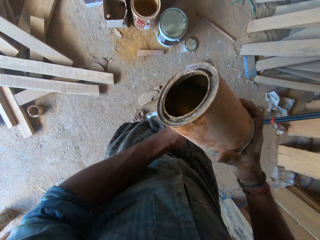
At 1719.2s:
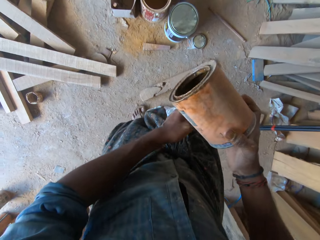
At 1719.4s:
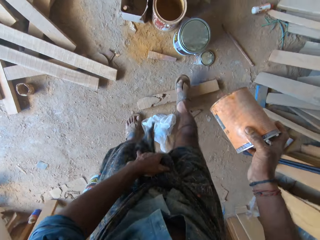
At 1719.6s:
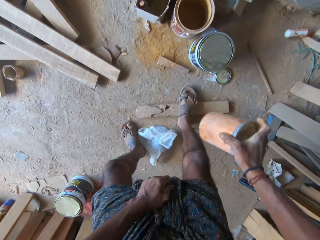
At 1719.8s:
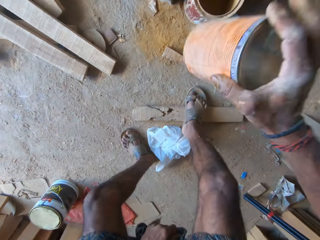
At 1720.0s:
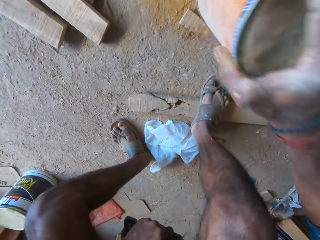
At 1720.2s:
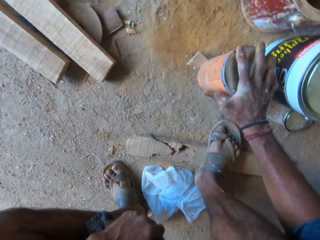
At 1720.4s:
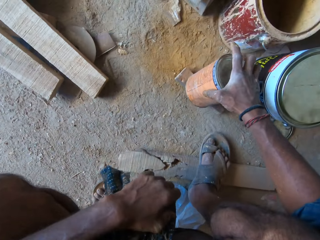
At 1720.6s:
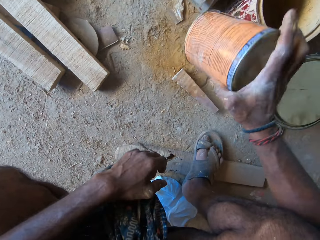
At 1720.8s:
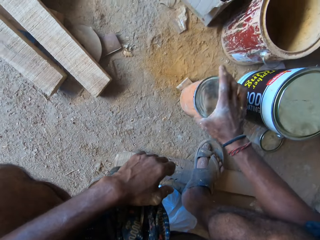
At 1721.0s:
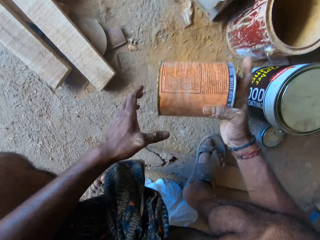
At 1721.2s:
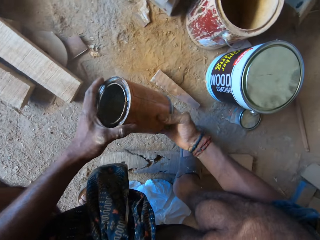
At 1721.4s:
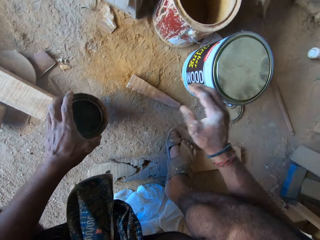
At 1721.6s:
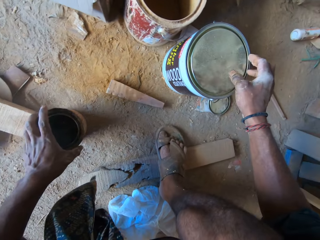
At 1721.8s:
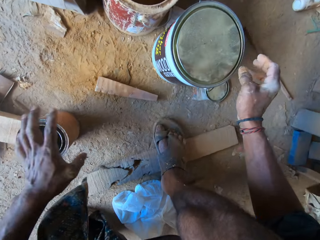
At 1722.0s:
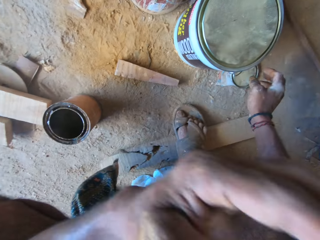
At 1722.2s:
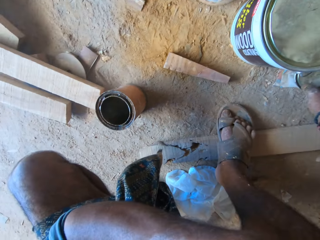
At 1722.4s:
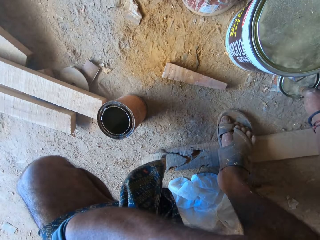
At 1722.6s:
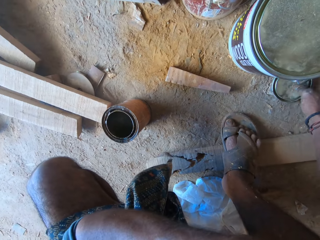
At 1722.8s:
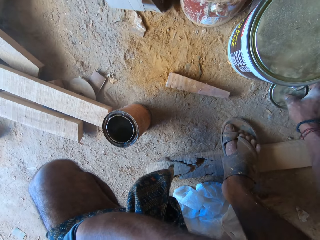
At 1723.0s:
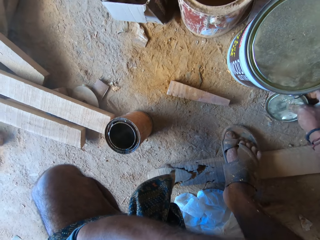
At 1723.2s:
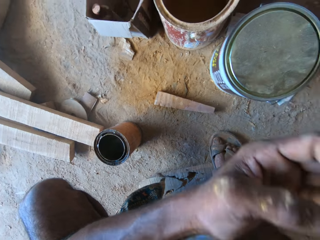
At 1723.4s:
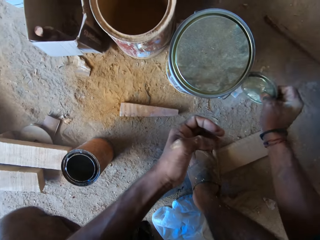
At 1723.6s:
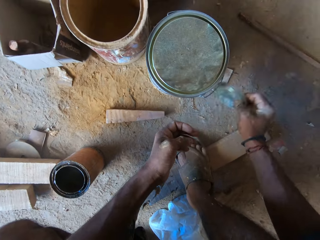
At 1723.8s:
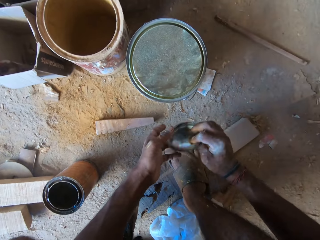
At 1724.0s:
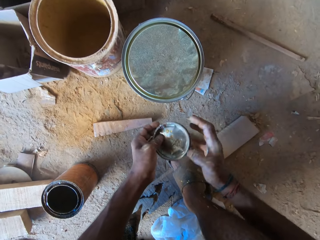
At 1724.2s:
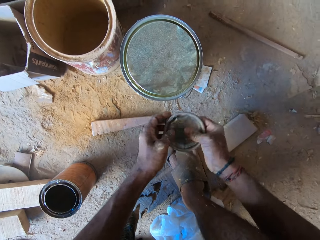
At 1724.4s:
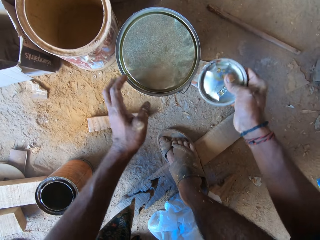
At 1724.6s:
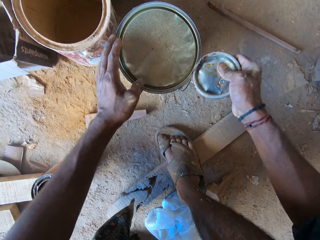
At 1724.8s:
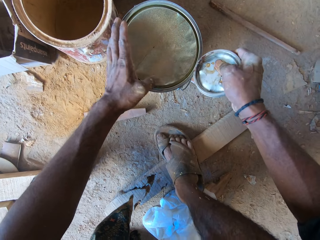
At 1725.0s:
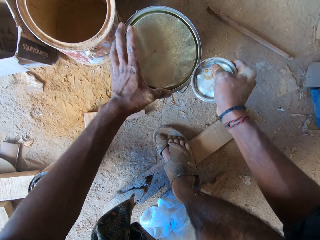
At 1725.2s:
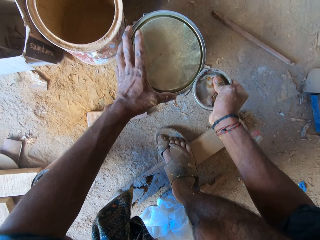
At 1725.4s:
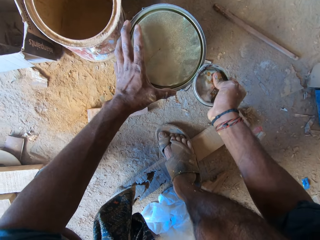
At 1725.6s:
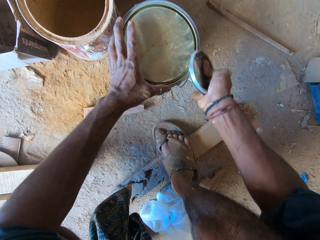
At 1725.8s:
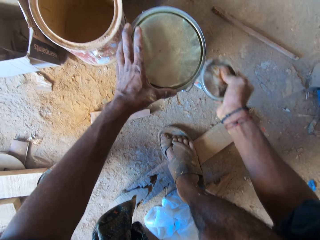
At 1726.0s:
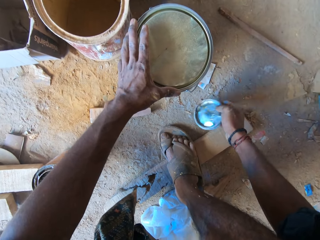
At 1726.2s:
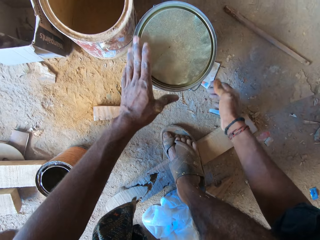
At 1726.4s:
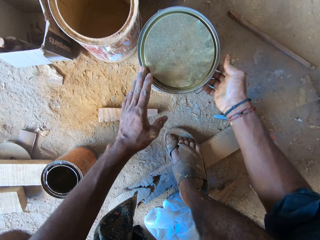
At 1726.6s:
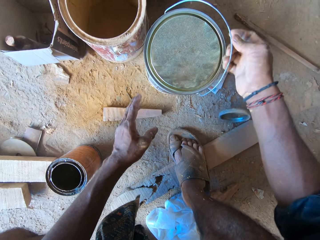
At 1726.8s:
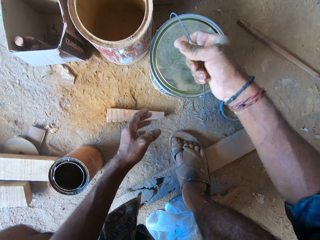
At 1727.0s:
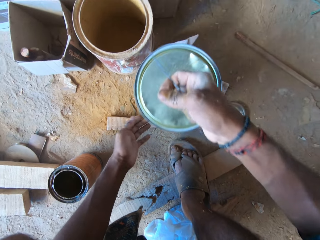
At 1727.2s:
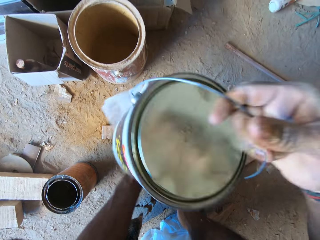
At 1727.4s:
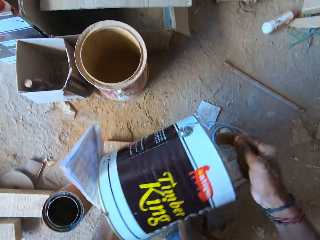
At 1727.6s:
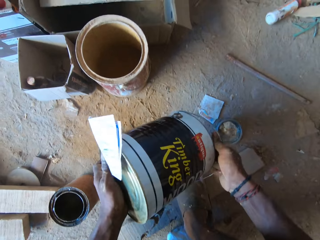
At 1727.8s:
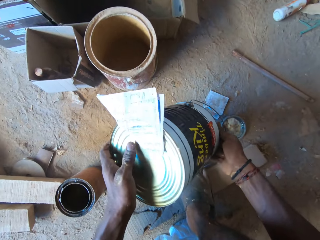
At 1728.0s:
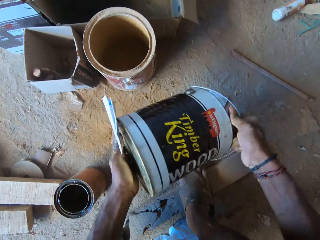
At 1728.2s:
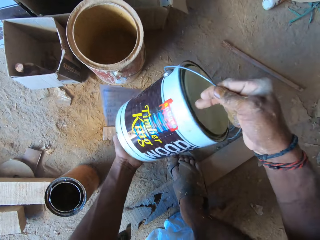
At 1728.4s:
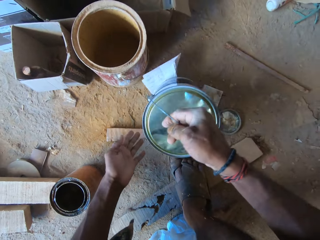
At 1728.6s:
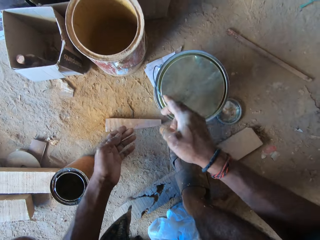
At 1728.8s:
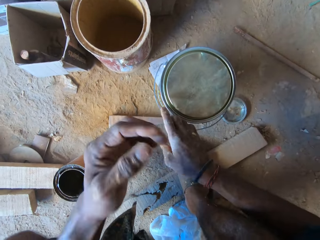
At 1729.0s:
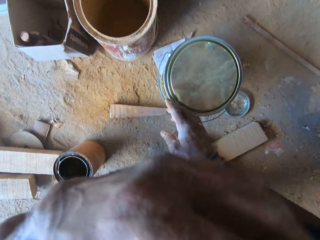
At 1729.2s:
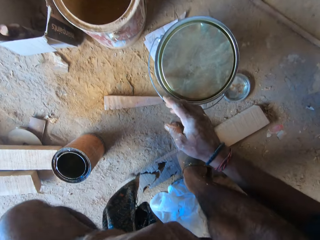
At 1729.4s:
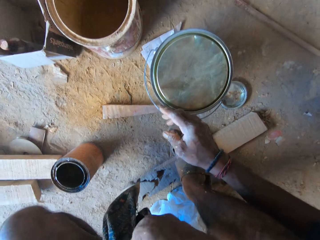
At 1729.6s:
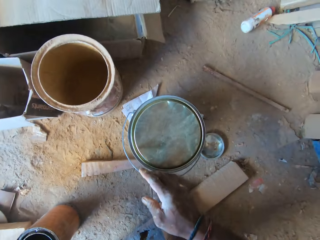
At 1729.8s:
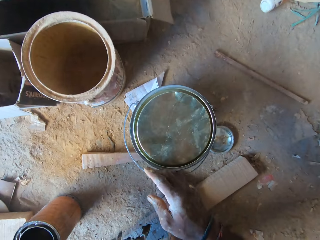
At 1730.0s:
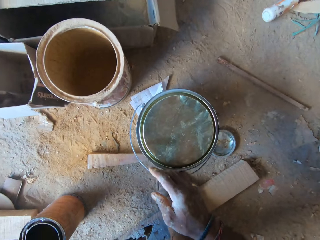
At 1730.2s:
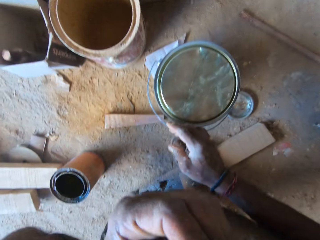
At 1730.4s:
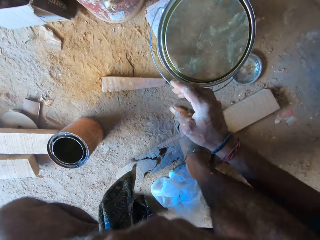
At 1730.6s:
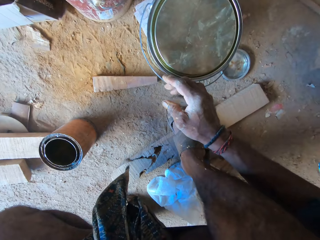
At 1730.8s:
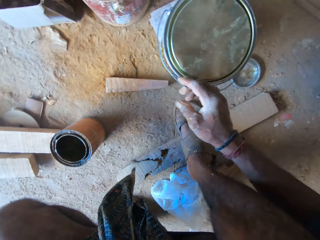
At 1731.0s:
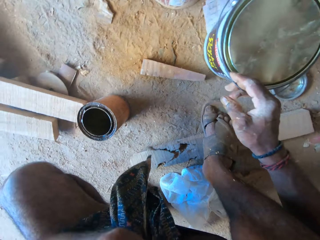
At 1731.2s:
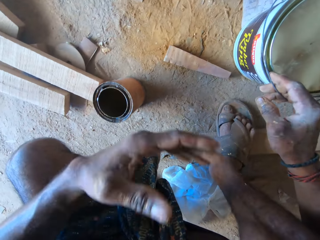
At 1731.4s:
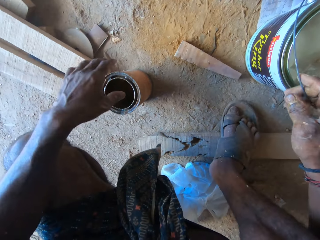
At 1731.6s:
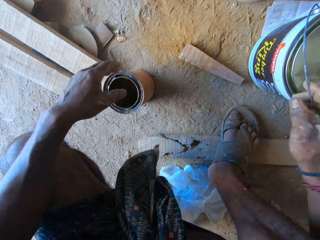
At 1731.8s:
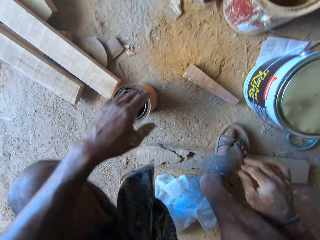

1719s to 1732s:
The camera wearer passes the can from his left hand to his right hand. He hits the can on the ground with his right hand. He shakes the container. He passes the can from his right hand to his left hand. He drops the can on the ground with his left hand. He drops the can on the ground with his left hand again. He picks up a can cover from the ground with his right hand. He hits the can cover on the paint can with his right hand. He passes the can cover from his right hand to his left hand. He holds the can cover with his hands. He pulls a paint can cover with the can cover in his right hand. He holds the paint can with his left hand. He drops the can cover on the ground with his right hand. He lifts up the paint can from the ground with his right hand. He shakes the paint can with his hands. He drops the paint can on the ground with his right hand. He fixes the camera.

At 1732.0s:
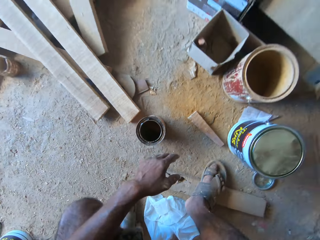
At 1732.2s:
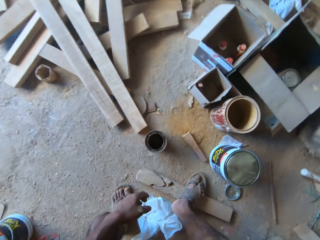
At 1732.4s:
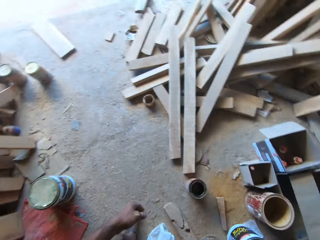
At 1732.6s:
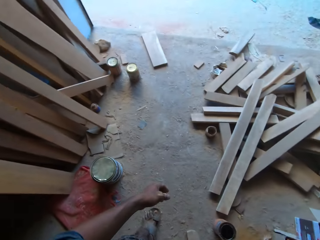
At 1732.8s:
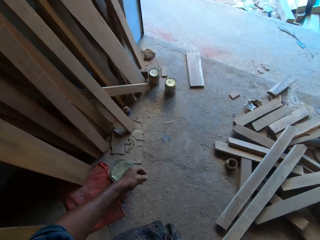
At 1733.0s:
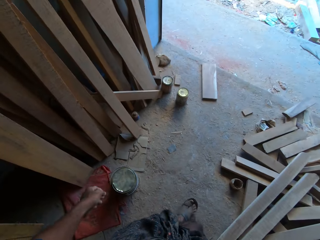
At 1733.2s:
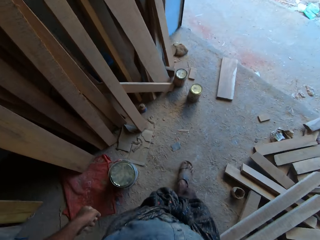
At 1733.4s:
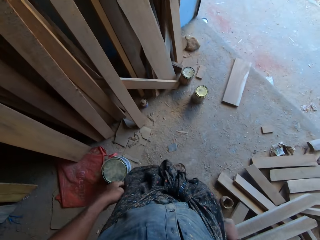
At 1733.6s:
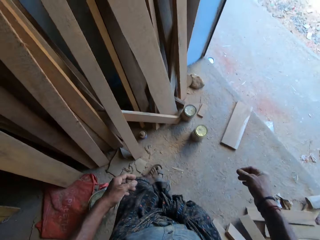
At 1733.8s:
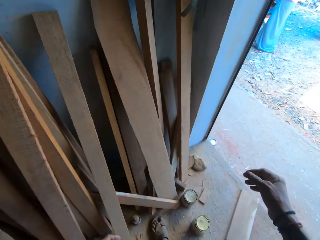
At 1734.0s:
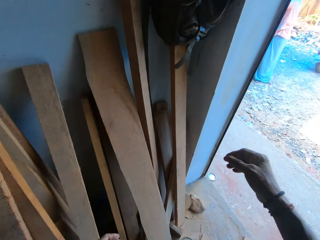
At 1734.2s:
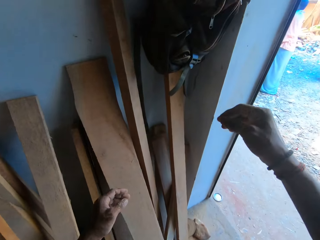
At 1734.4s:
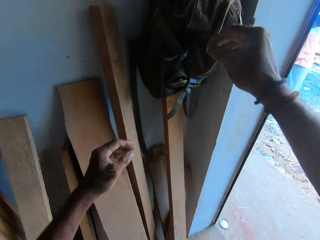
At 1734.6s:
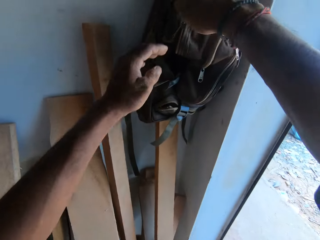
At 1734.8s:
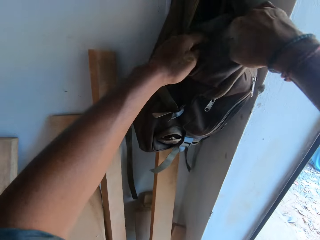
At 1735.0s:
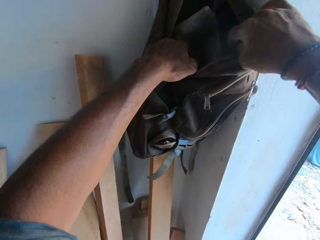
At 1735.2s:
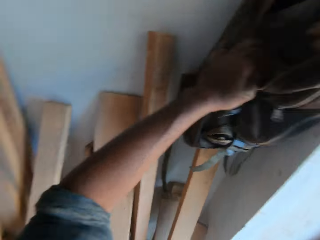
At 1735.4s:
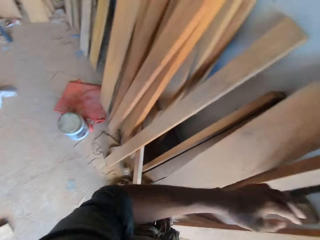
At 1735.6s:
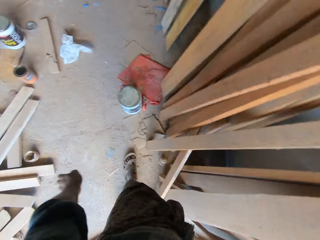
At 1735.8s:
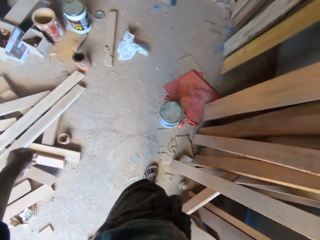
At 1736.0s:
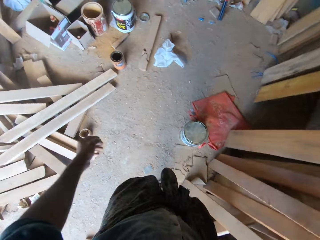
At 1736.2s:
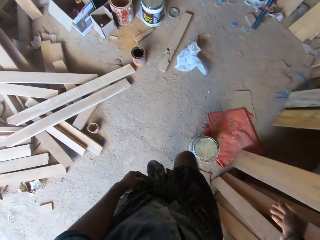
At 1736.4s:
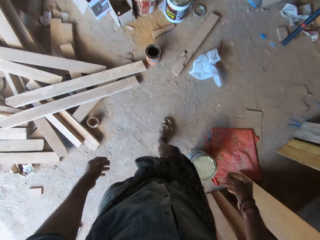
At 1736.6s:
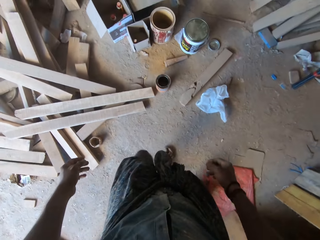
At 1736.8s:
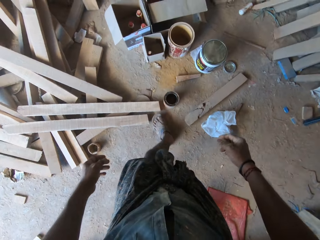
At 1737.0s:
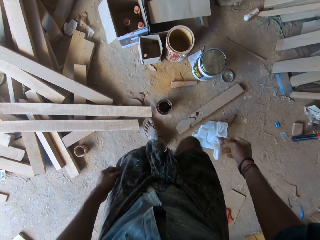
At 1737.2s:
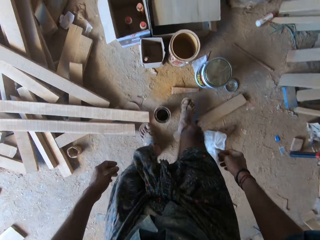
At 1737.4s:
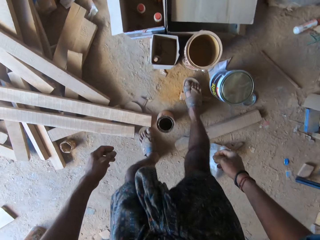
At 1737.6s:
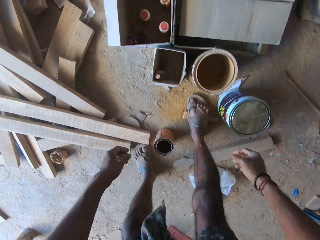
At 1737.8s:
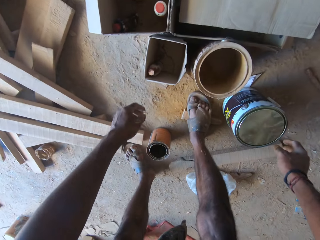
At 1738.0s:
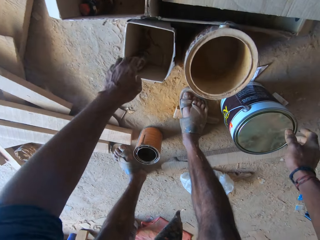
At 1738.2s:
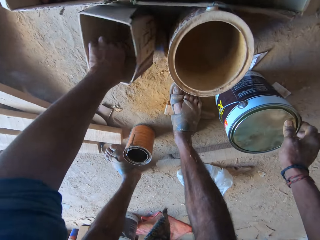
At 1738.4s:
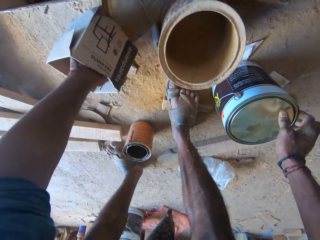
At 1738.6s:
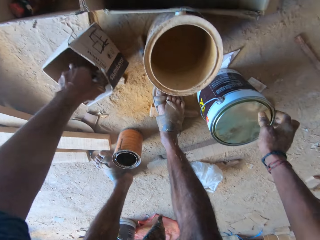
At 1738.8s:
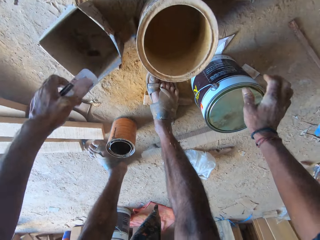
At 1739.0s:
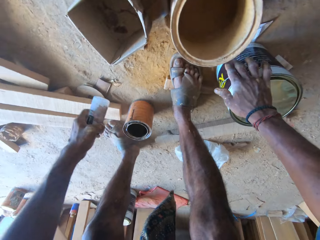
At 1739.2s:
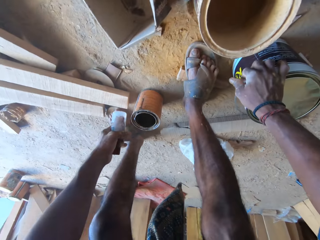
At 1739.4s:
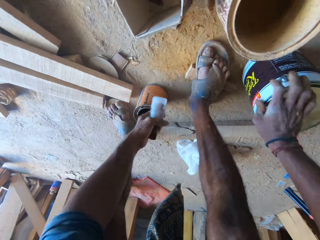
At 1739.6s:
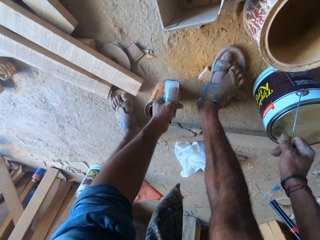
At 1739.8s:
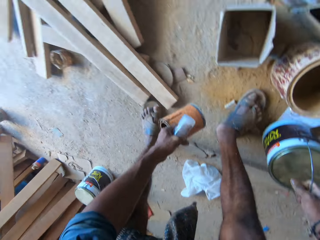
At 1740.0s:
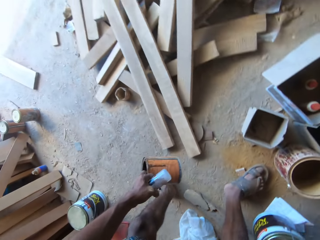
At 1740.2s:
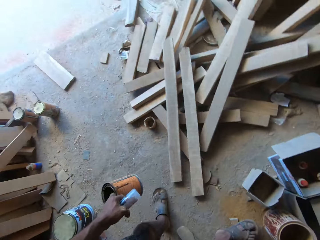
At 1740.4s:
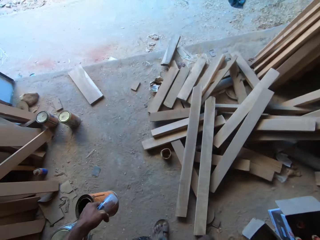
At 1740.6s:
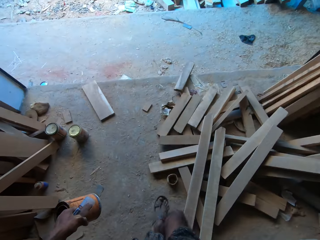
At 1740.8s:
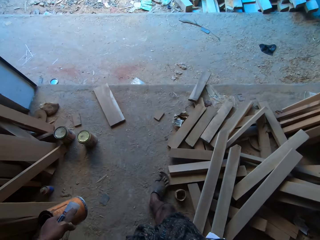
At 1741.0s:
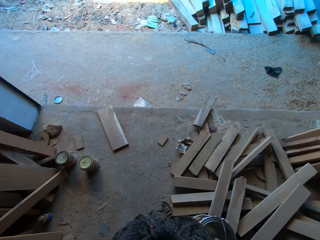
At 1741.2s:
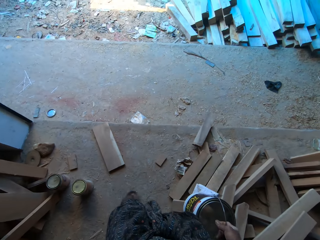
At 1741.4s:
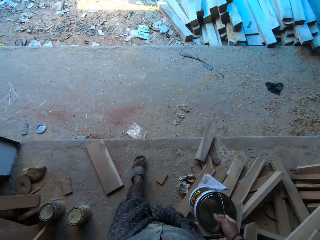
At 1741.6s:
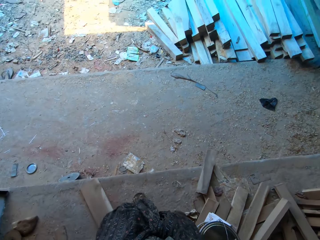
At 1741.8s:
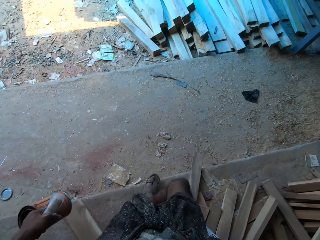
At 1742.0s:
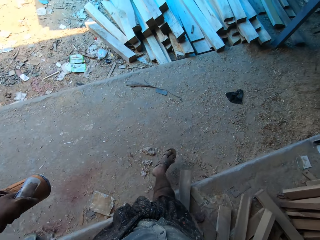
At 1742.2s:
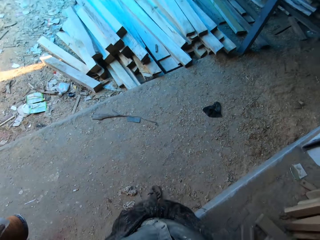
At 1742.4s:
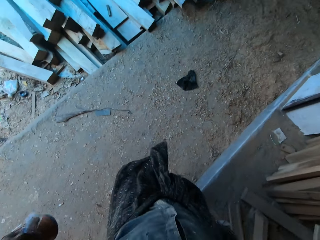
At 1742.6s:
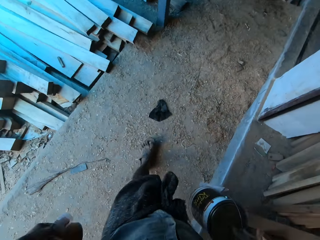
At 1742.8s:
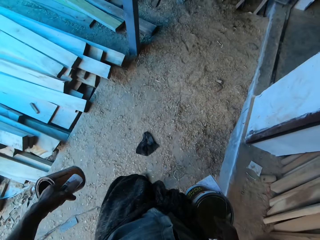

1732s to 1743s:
The camera wearer walks. He holds a backpack with his hands. He picks up a bag. He walks. He holds the paint can with his right hand. He removes a plastic bottle from a carton with his left hand. He lifts up the can from the ground with his left hand. He lifts up the paint can from the ground with his right hand.
